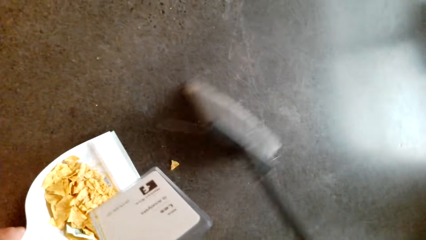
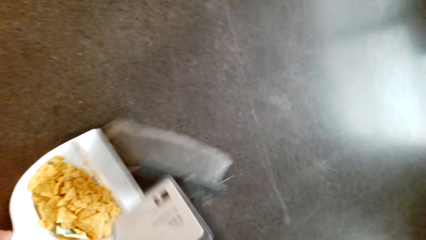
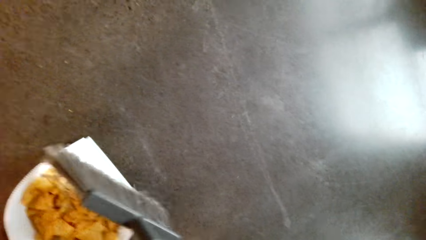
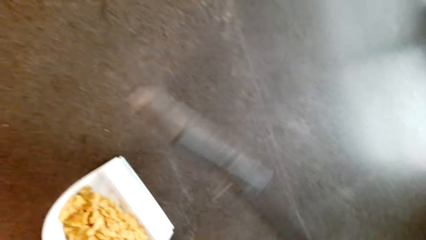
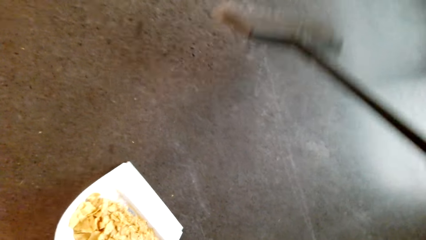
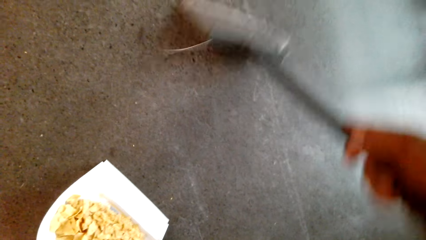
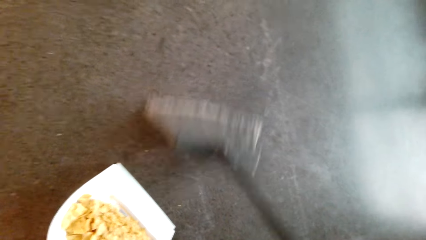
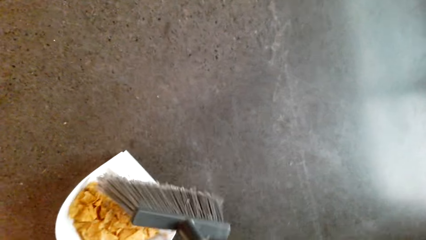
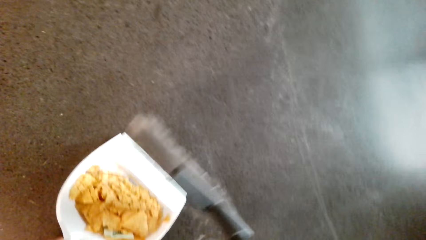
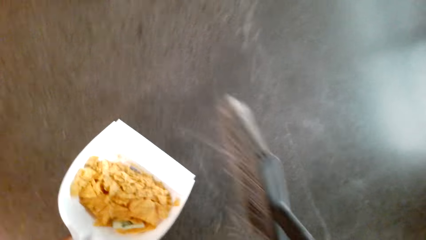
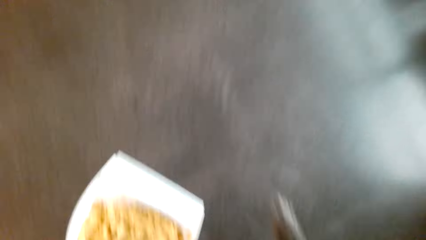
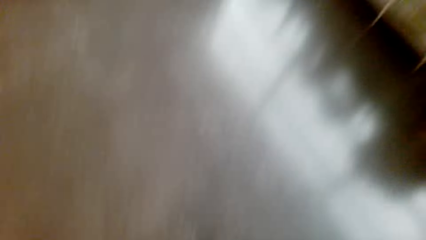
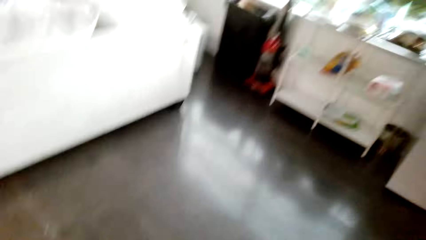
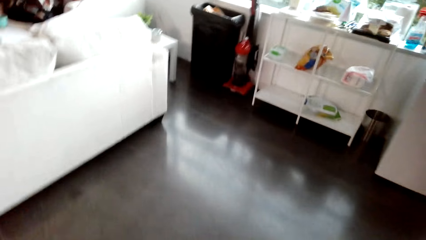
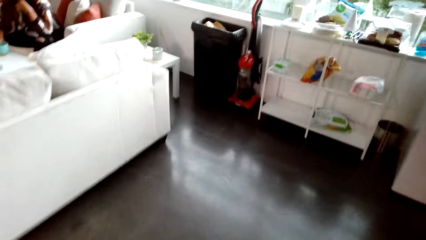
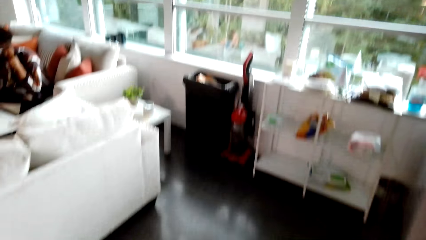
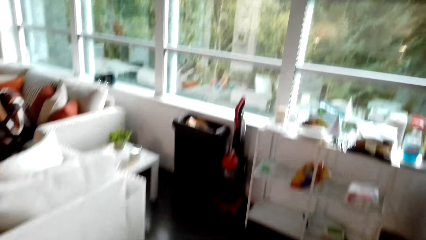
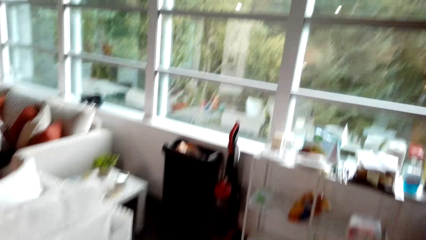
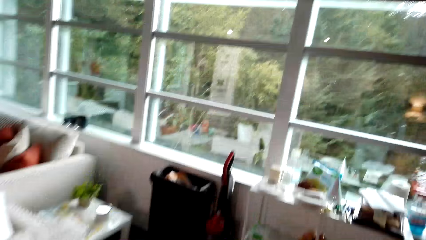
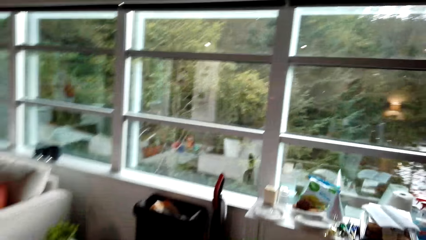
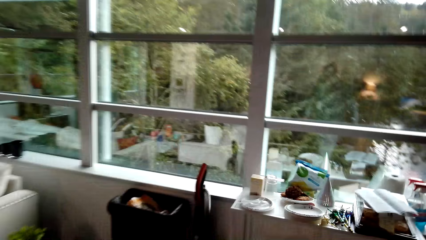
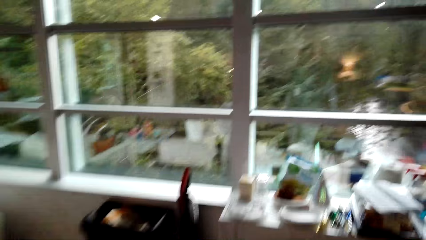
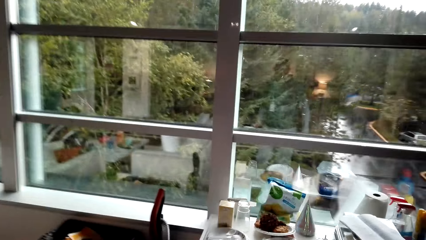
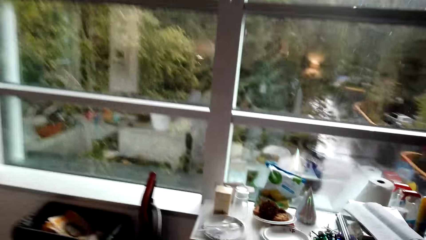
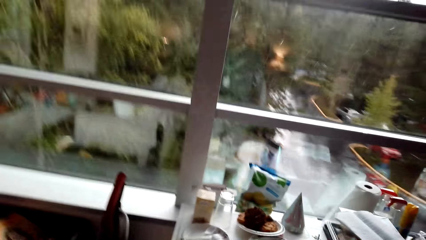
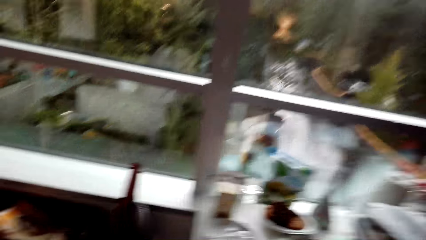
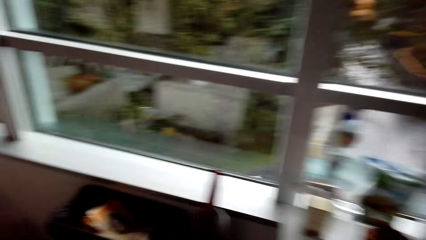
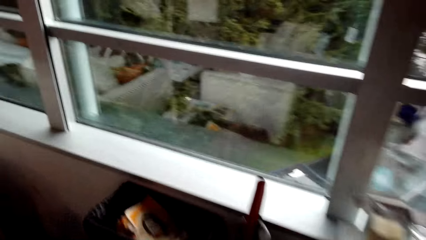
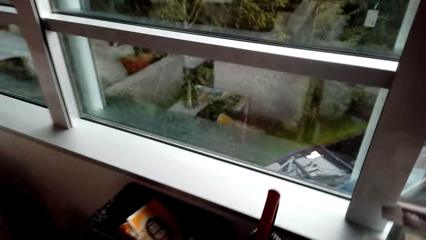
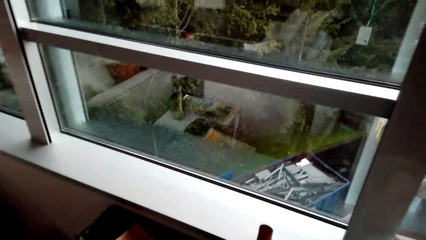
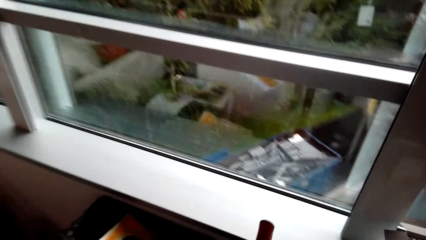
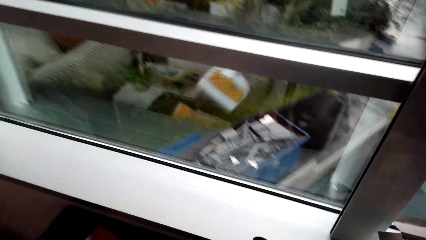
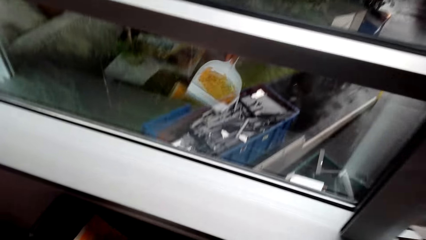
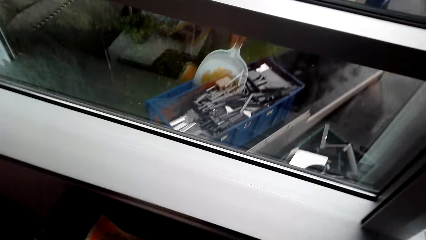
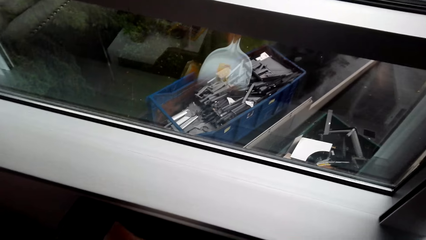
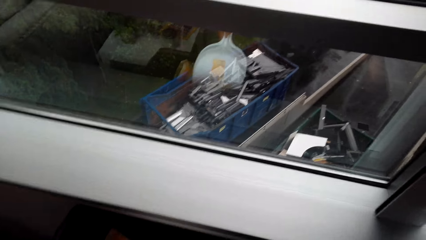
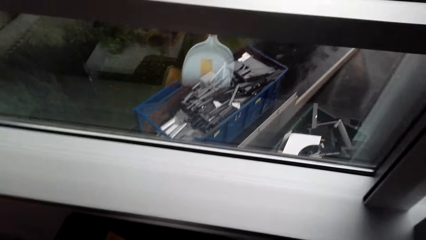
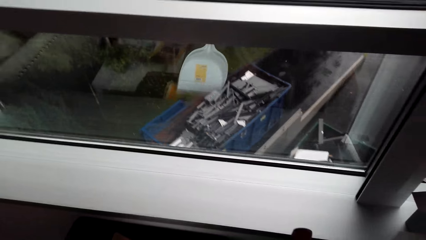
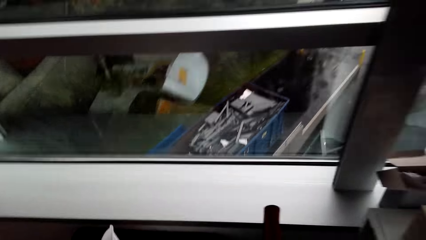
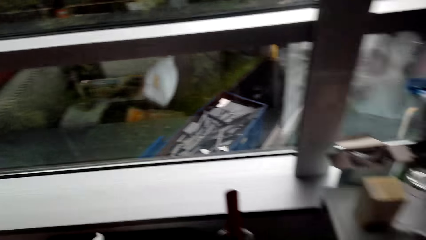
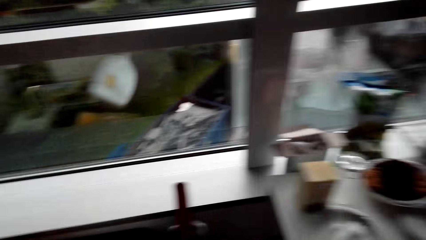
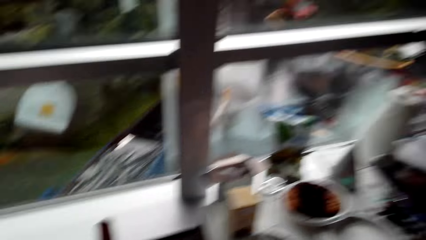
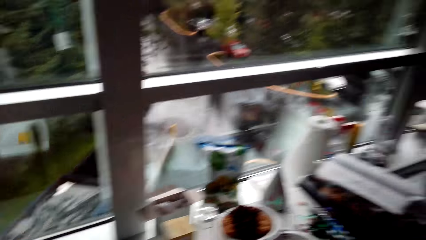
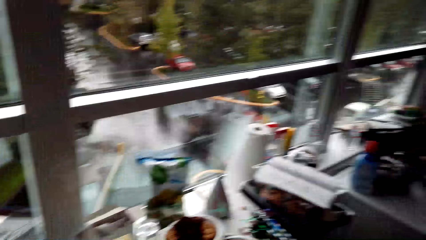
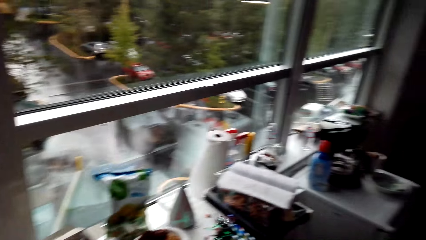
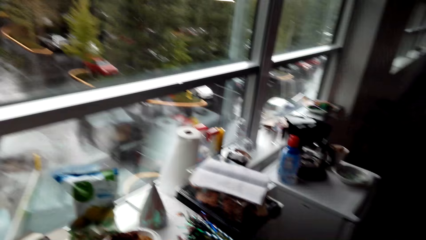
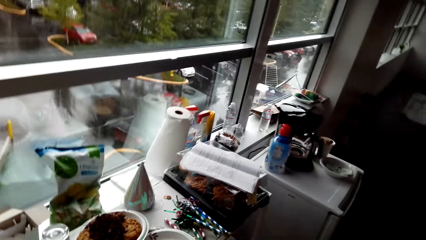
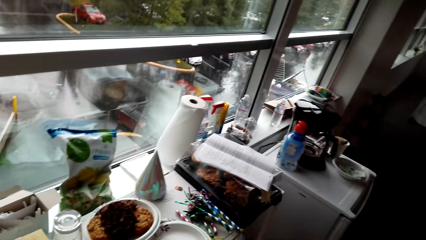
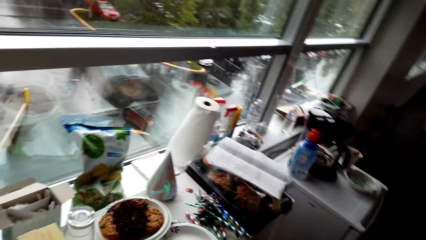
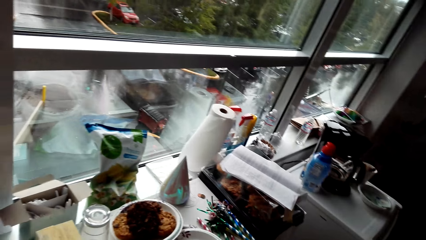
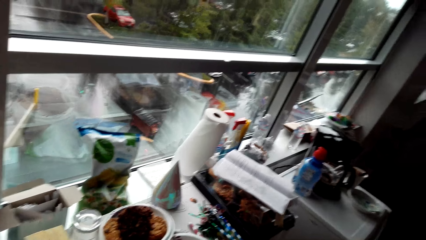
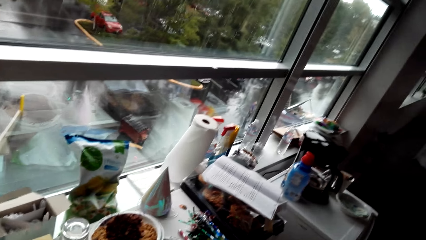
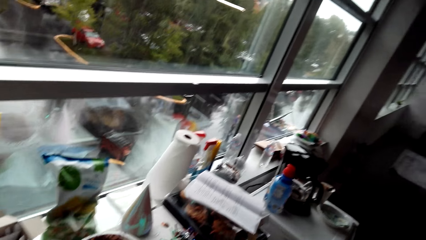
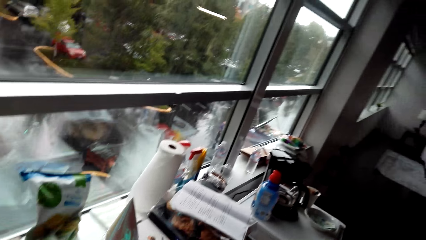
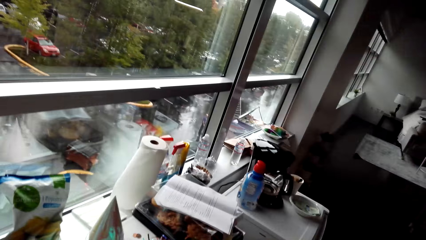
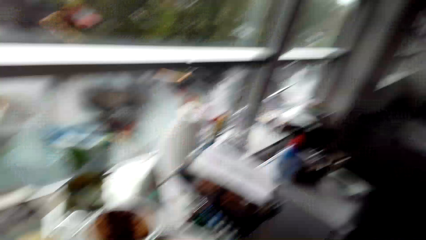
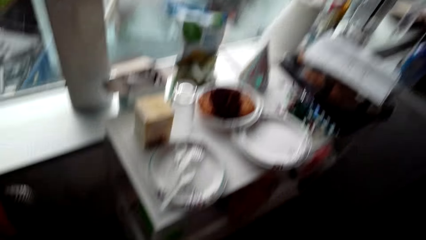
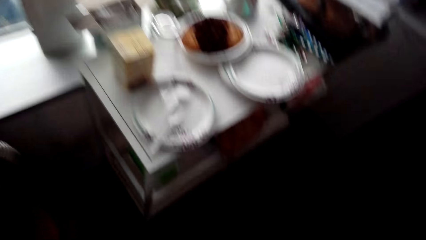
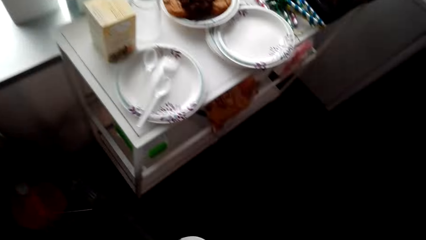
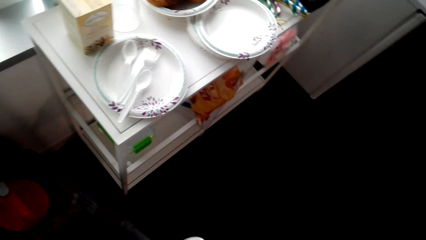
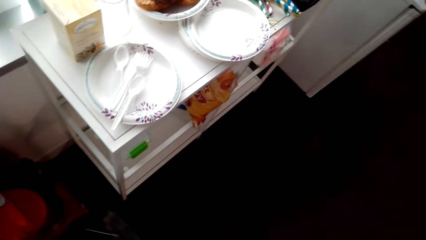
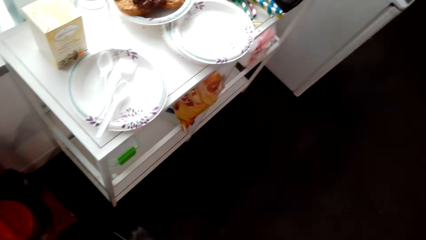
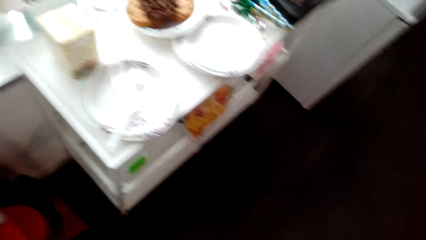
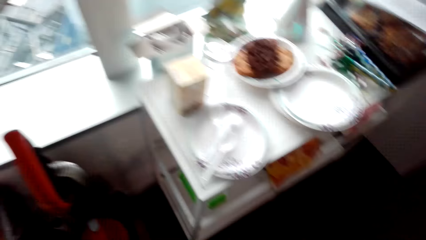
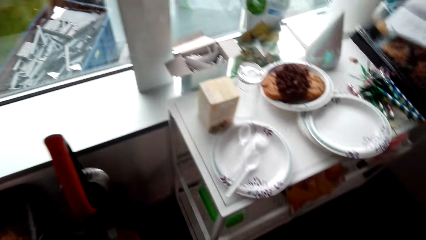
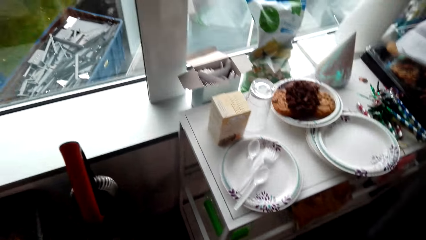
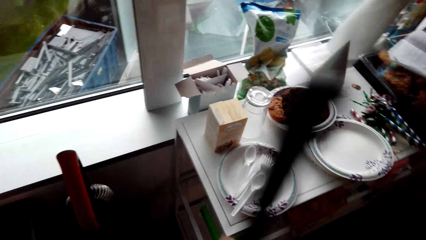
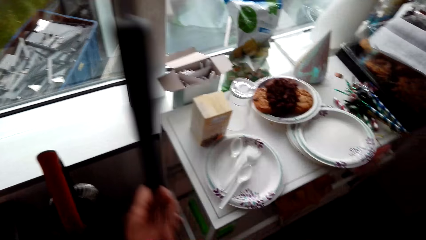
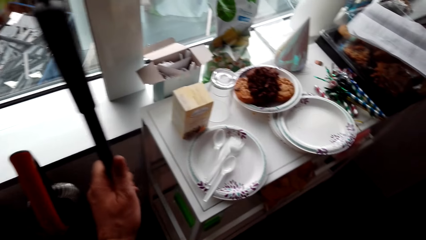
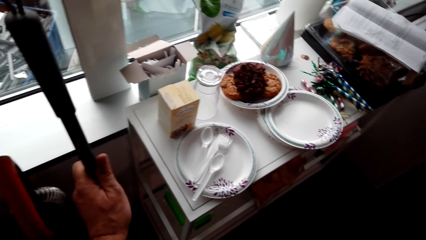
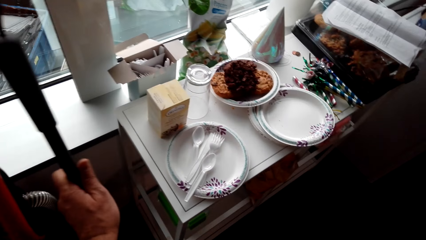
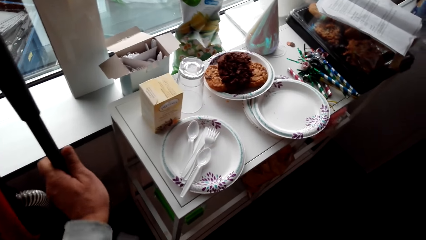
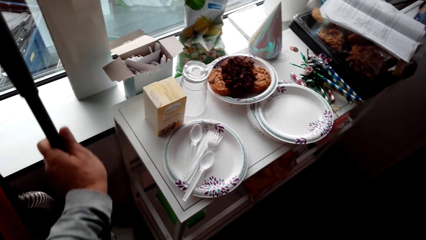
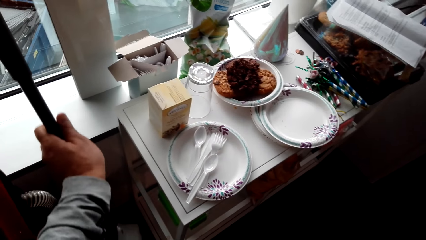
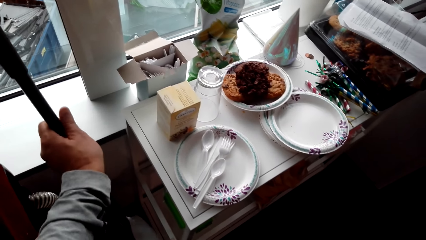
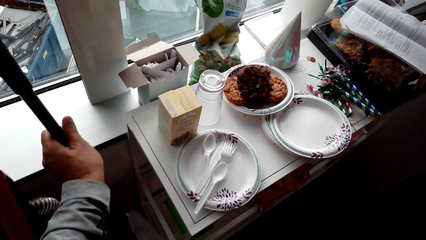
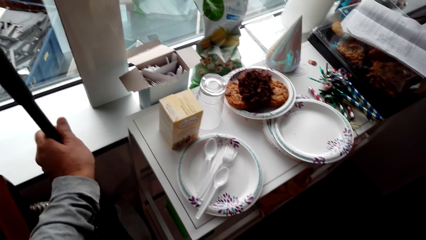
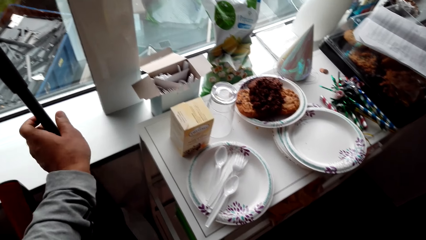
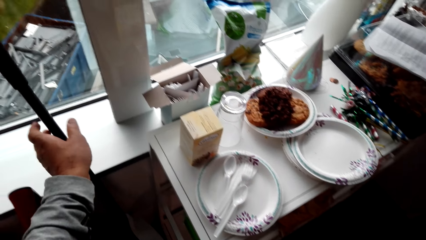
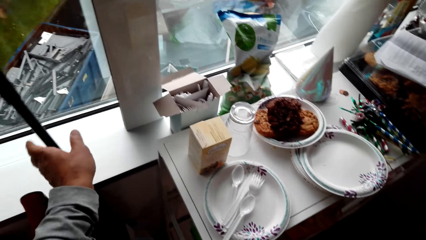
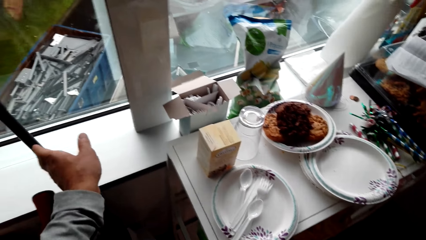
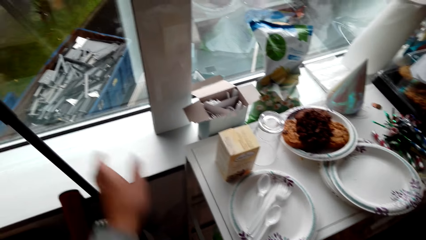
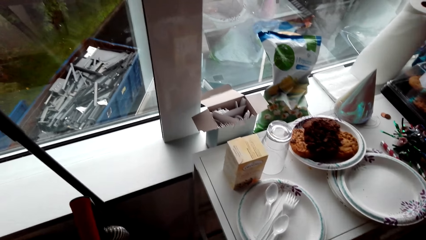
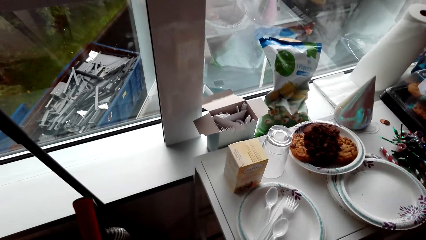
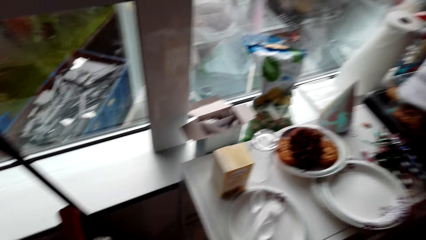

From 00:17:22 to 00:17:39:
The camera wearer walks to the dustbin. They throw dirt in the dustbin. They shake the dustpan. They look outside a window. They place the brush and dustpan on the wall. They drop the broom.
